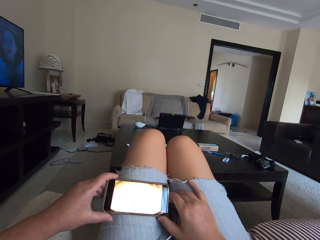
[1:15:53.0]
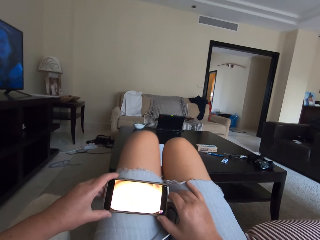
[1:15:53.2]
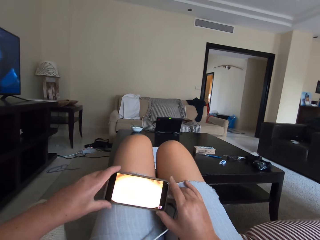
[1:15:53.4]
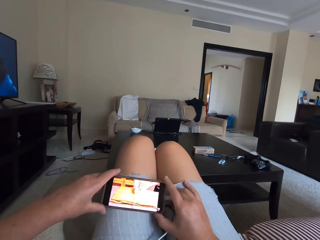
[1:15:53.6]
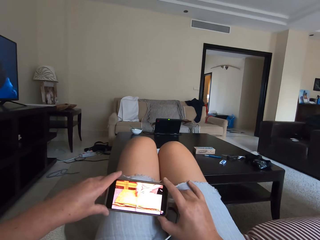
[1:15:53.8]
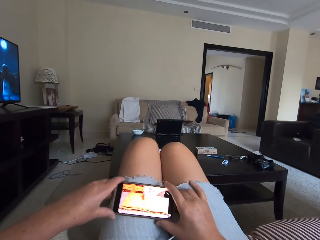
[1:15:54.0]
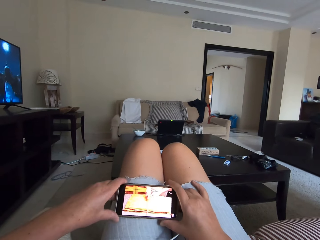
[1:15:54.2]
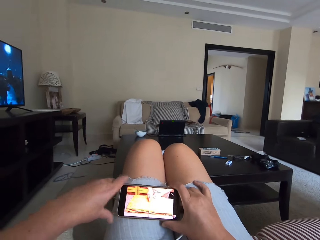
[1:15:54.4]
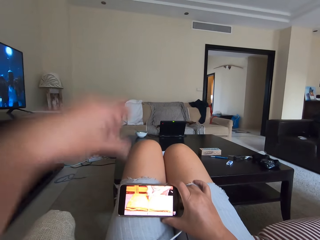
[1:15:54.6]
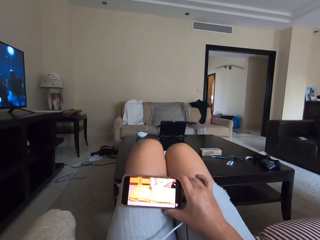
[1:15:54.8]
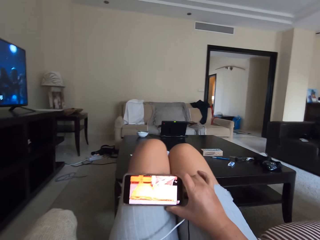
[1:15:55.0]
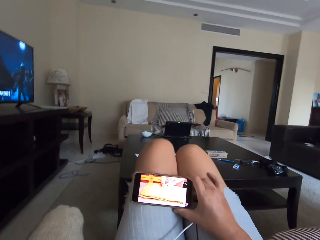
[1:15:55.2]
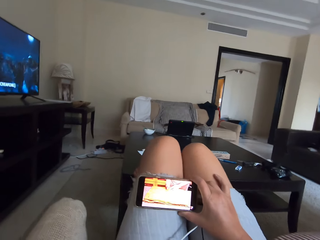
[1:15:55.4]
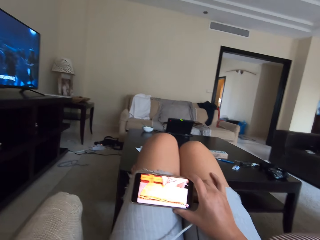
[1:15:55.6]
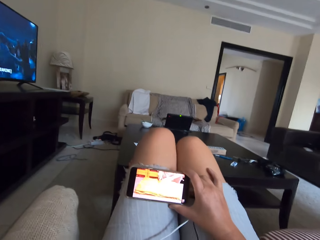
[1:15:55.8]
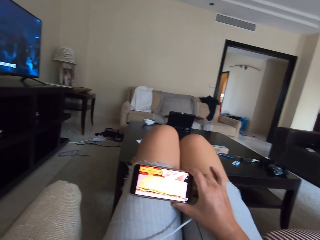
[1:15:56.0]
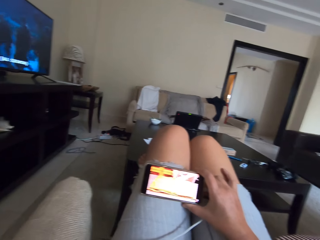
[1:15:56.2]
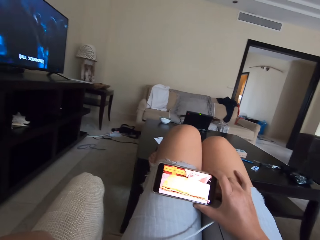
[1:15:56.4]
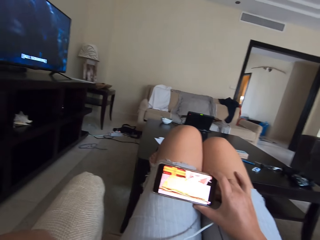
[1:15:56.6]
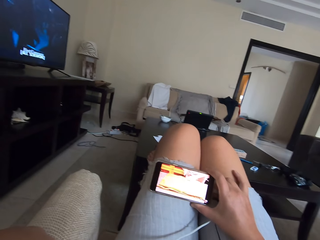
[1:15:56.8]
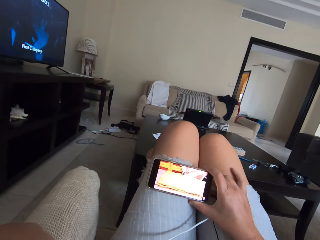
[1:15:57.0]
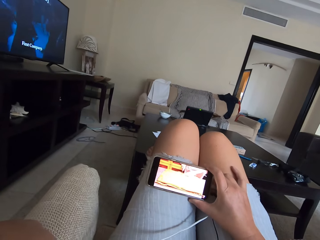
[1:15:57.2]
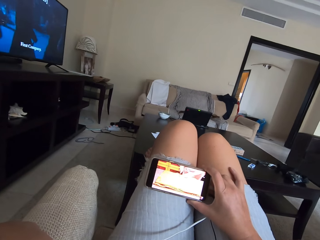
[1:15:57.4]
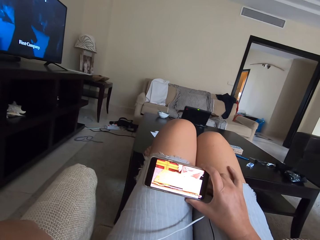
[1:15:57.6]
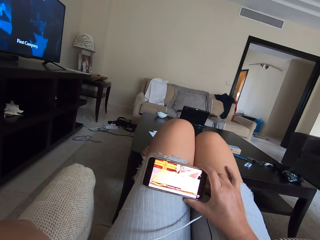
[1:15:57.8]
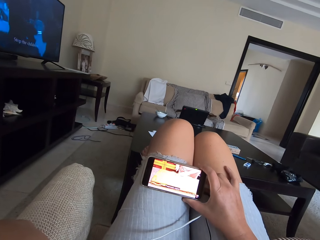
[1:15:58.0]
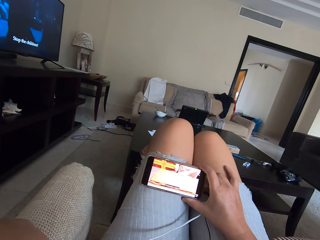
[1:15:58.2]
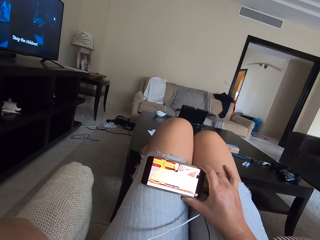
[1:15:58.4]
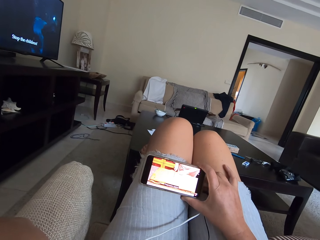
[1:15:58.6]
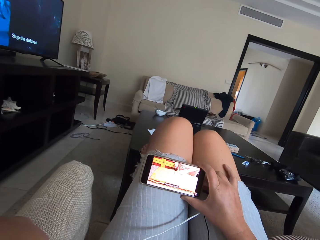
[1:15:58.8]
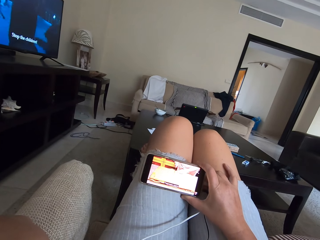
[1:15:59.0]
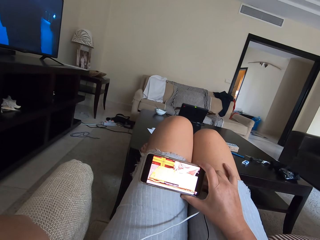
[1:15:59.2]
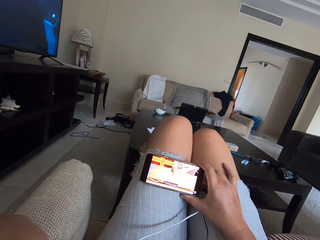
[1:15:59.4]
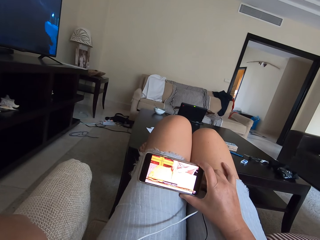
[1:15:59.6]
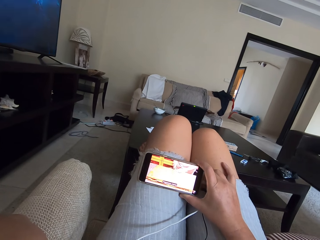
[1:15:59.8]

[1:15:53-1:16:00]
The camera wearer raises a hand.

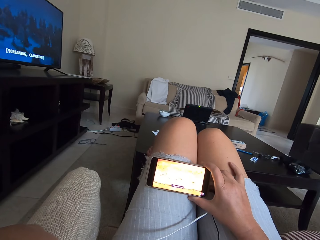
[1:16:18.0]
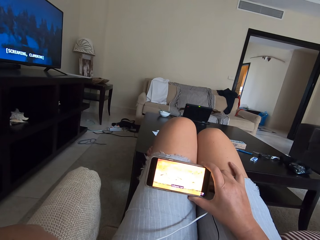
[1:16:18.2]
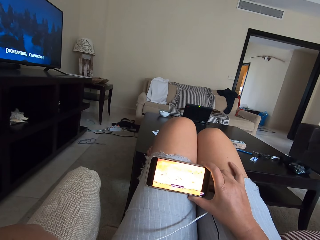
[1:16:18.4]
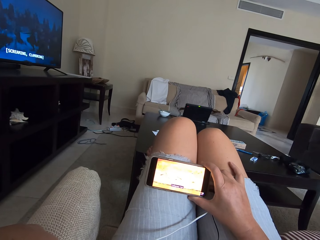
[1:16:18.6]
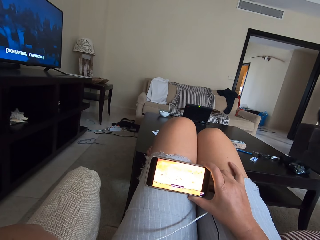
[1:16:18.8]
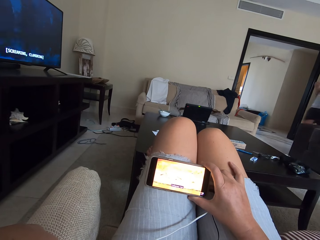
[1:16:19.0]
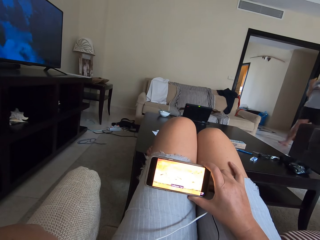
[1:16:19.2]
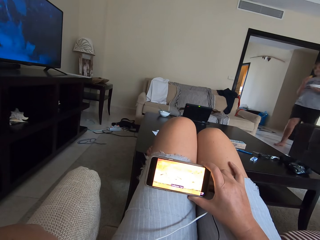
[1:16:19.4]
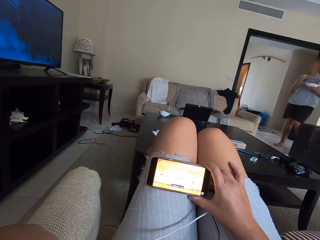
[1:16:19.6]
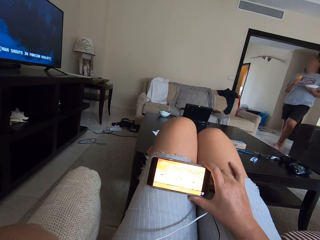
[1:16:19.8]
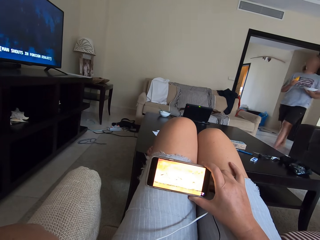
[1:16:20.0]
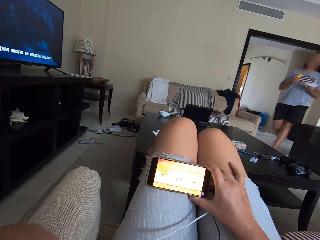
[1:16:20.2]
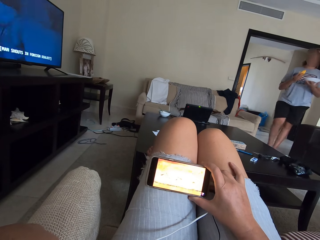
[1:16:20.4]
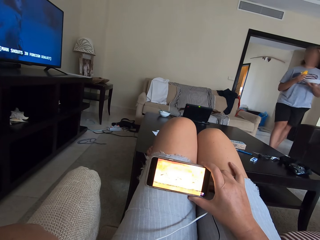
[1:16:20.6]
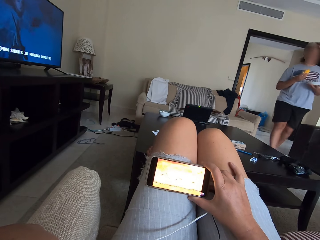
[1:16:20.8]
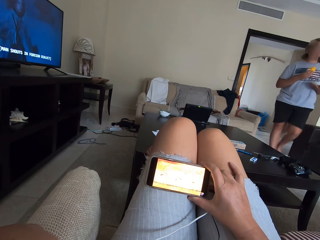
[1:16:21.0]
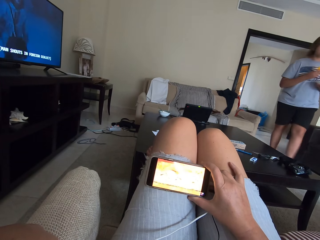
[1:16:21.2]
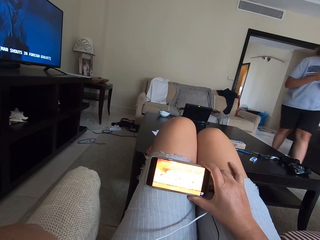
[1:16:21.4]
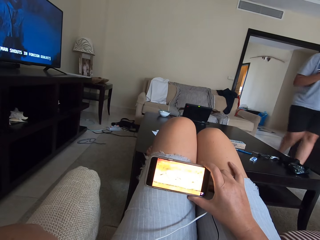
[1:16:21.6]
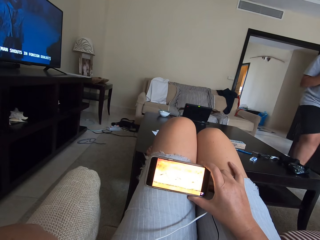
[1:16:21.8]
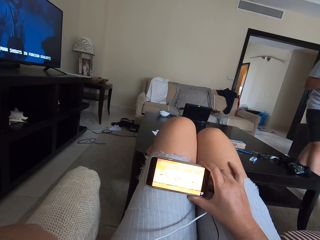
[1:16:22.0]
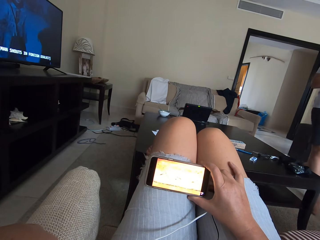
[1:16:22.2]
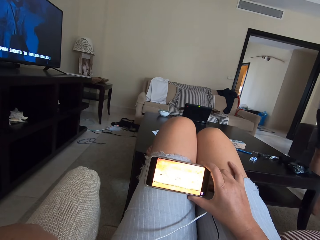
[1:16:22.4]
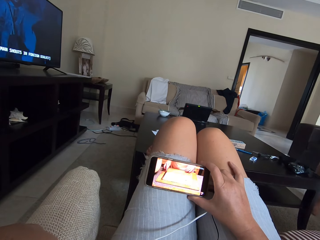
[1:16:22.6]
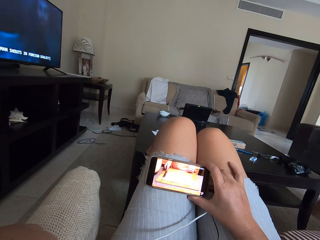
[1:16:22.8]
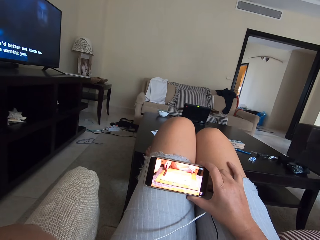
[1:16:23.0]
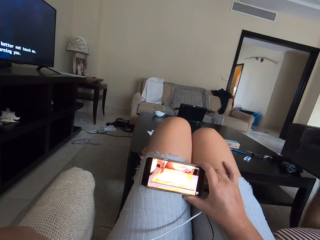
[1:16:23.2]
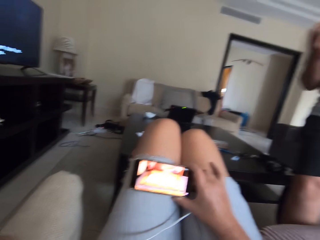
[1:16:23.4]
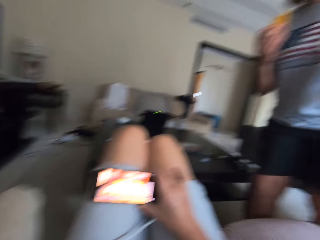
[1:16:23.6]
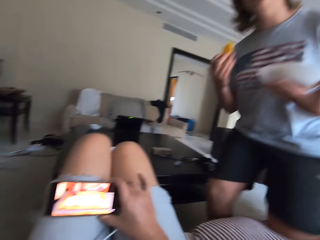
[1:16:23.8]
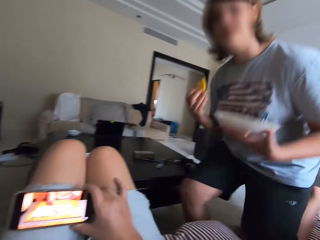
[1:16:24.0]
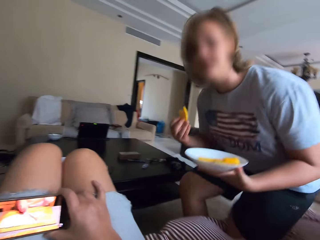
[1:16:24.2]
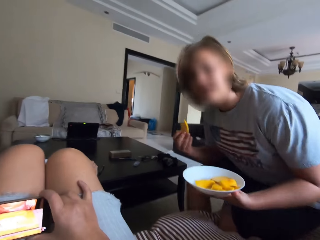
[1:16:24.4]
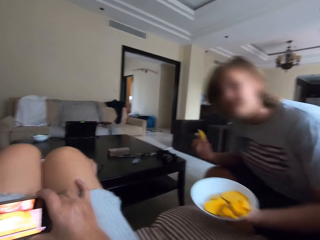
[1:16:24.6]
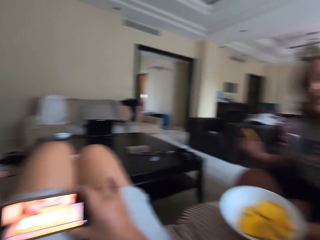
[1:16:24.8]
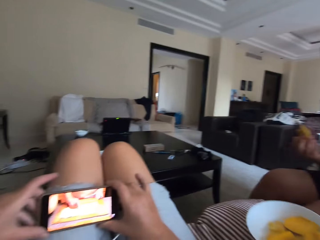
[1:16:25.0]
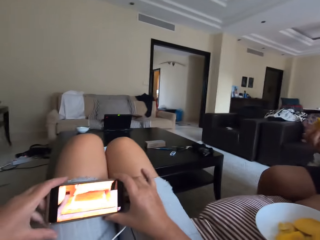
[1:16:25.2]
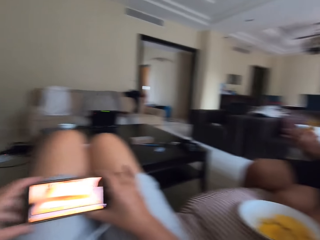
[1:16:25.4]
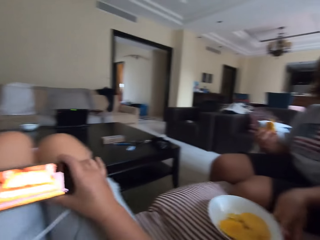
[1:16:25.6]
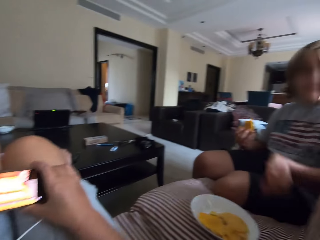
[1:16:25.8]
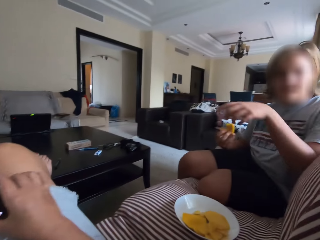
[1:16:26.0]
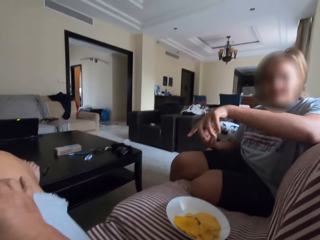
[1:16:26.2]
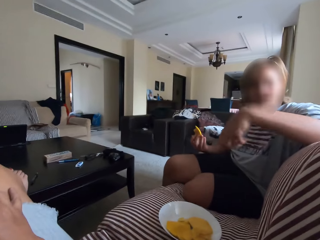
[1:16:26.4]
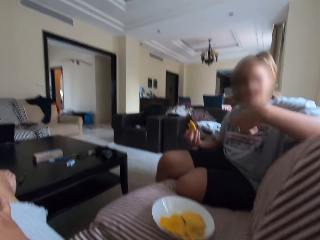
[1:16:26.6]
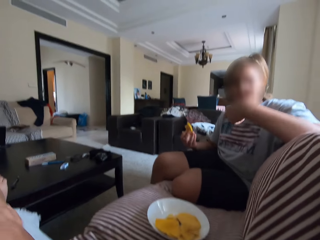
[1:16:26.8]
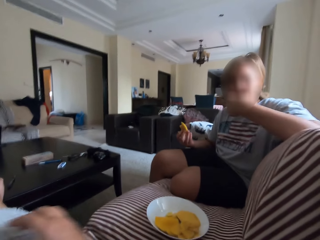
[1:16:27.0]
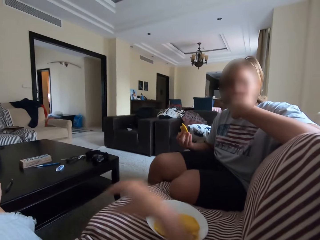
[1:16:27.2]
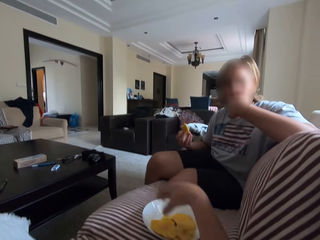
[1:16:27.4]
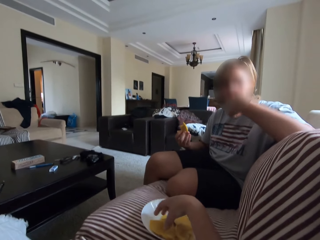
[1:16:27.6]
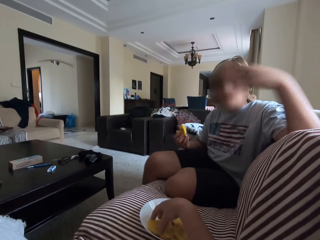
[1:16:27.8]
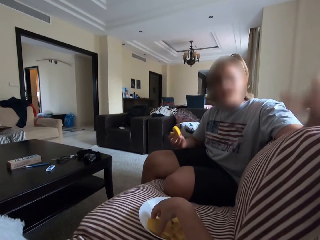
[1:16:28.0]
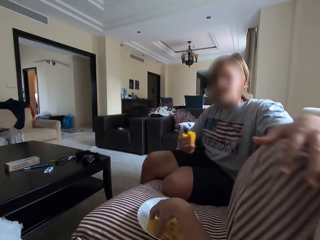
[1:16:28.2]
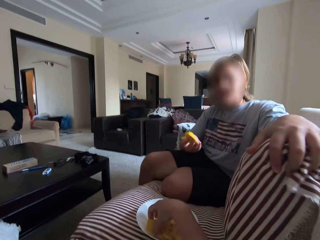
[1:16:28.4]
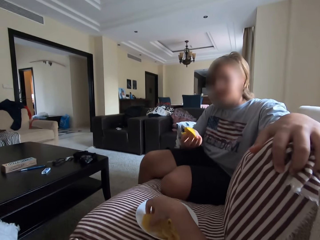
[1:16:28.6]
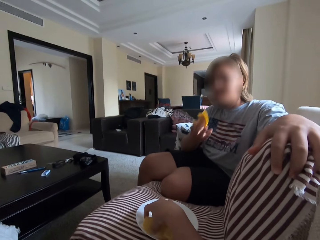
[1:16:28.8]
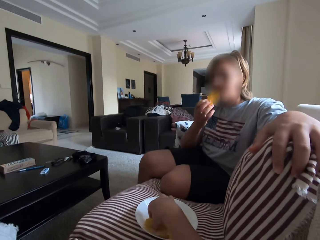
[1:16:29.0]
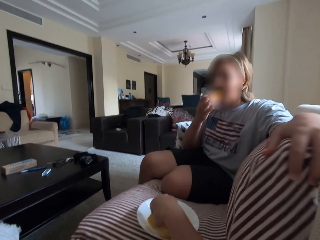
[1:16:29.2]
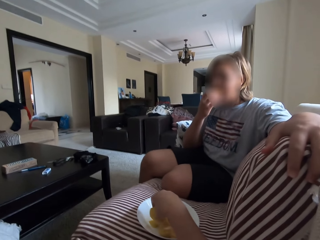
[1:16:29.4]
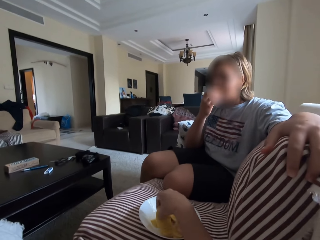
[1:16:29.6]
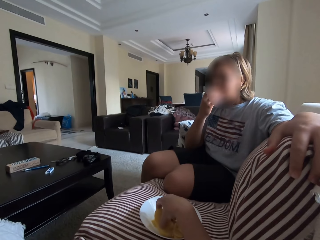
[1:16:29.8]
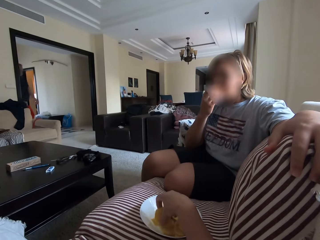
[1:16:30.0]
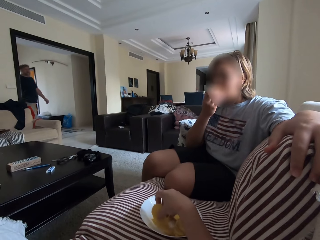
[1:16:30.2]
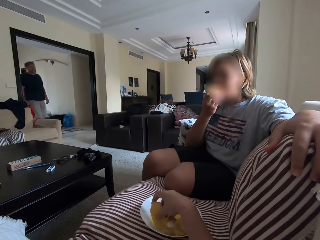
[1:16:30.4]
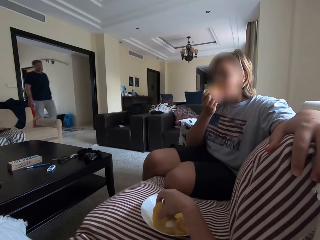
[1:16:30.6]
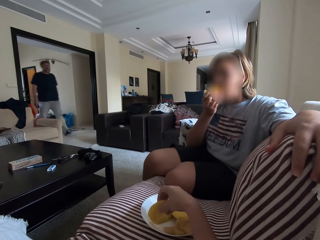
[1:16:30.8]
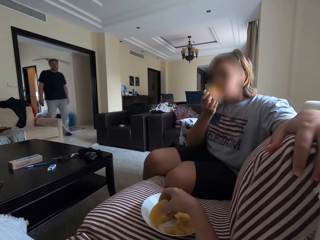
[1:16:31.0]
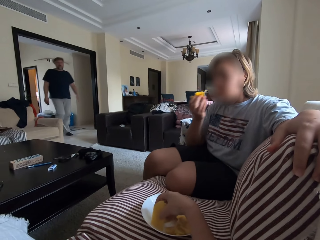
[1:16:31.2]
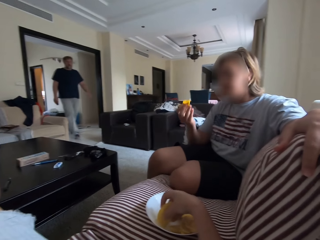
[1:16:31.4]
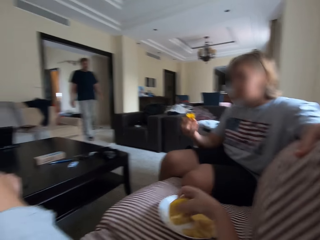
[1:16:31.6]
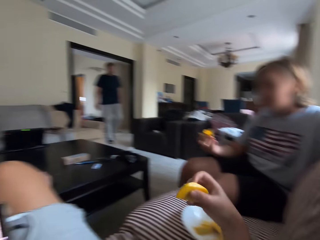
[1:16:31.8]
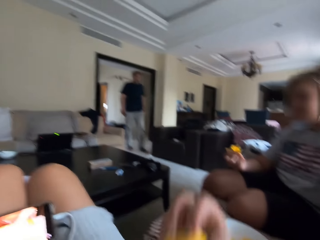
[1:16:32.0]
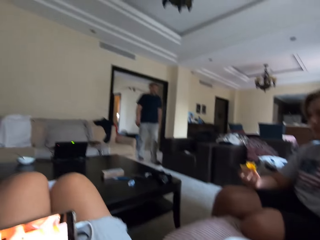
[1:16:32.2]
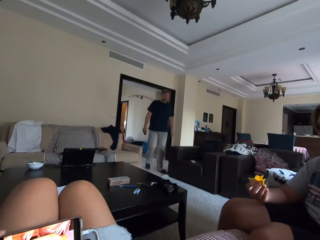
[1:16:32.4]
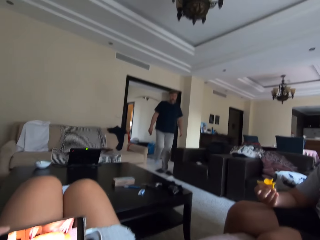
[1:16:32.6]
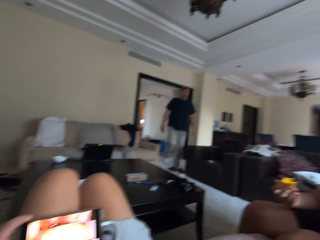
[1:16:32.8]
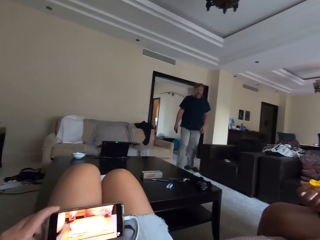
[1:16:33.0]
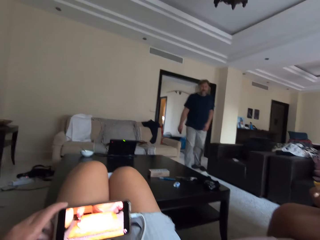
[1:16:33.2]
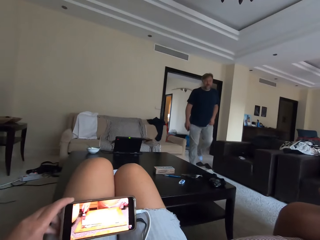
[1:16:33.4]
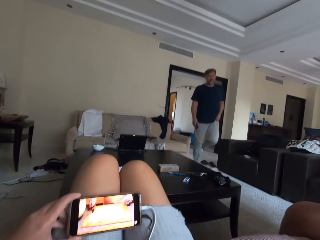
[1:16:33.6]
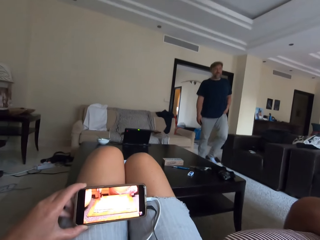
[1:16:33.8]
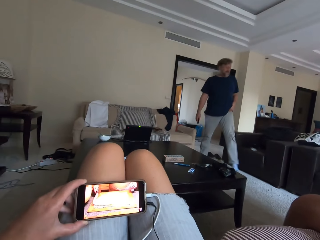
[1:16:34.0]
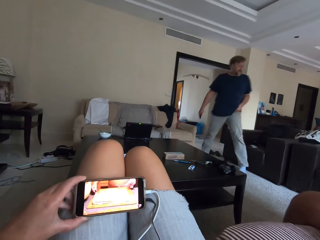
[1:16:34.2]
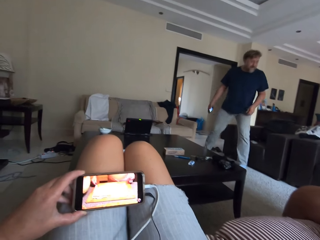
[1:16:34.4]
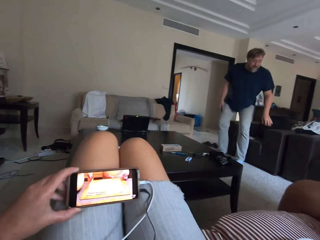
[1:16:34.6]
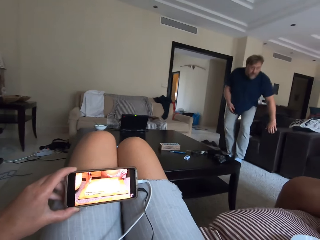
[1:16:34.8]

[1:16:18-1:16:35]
A lady walks towards the camera wearer and talks. The lady sits down. The lady eats something. A man walks towards the camera wearer and the lady. The man talks while walking.
